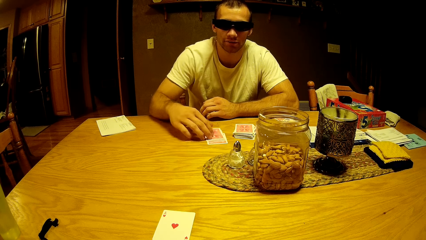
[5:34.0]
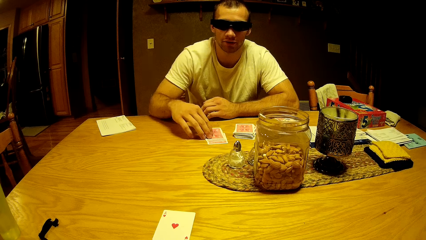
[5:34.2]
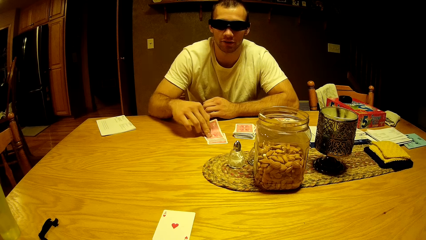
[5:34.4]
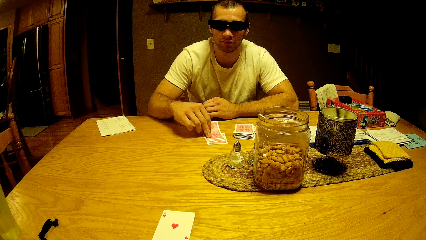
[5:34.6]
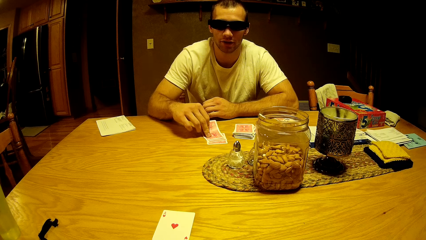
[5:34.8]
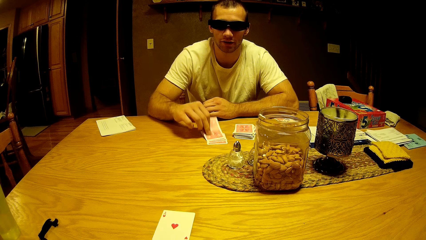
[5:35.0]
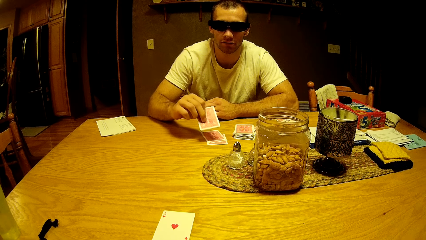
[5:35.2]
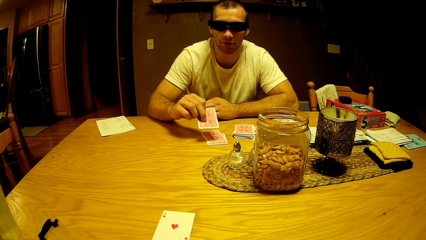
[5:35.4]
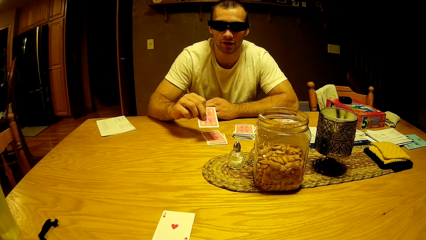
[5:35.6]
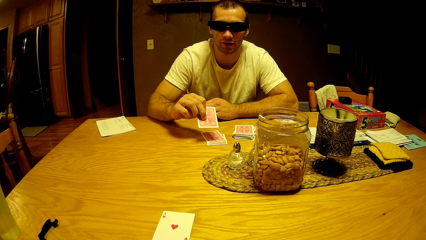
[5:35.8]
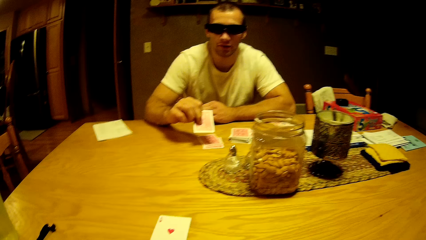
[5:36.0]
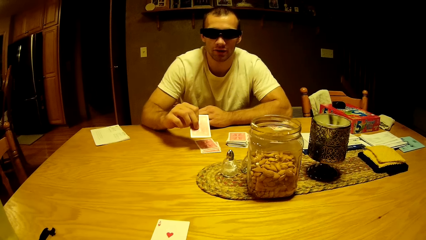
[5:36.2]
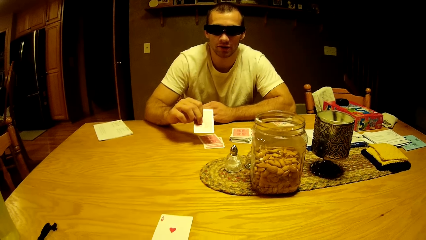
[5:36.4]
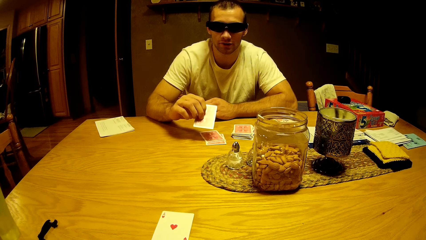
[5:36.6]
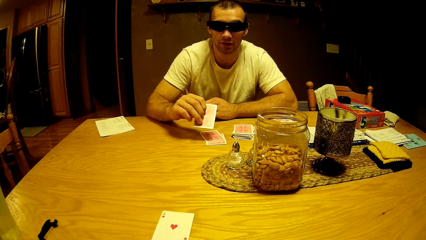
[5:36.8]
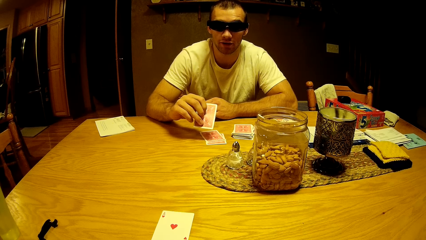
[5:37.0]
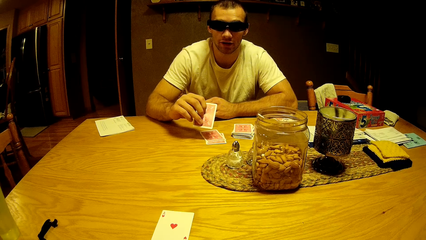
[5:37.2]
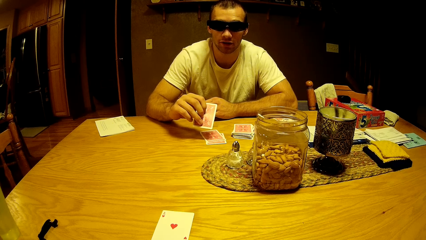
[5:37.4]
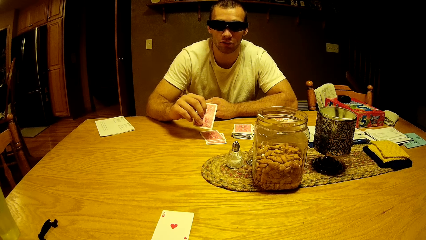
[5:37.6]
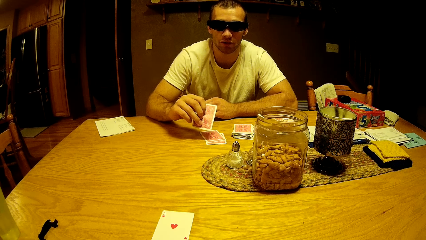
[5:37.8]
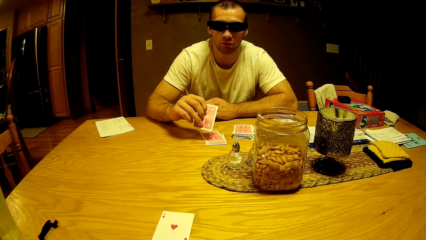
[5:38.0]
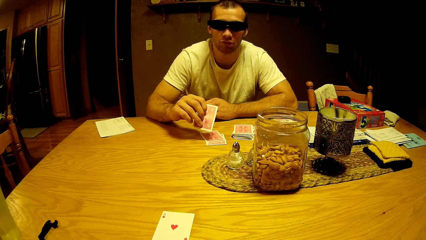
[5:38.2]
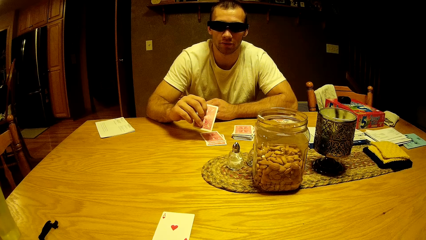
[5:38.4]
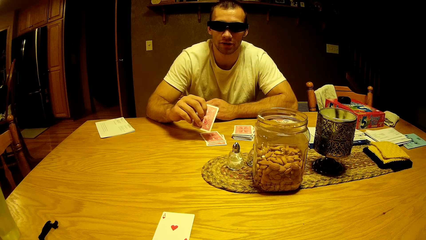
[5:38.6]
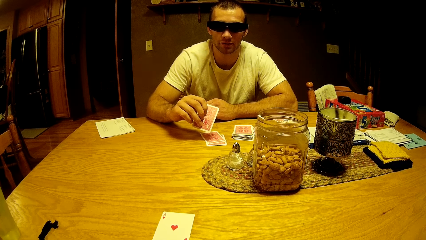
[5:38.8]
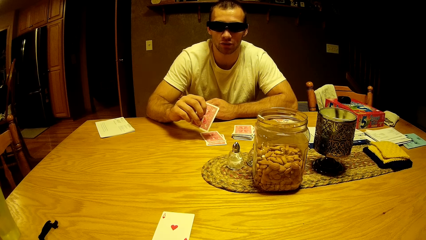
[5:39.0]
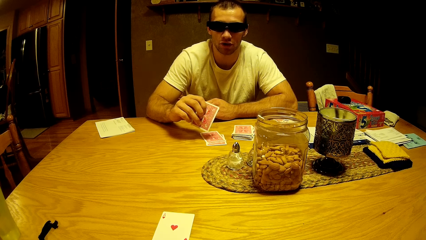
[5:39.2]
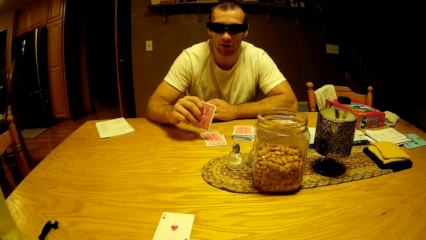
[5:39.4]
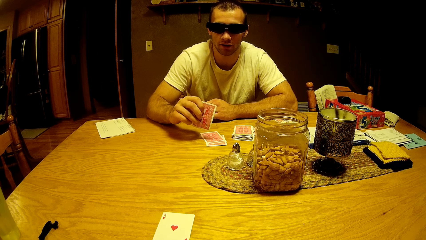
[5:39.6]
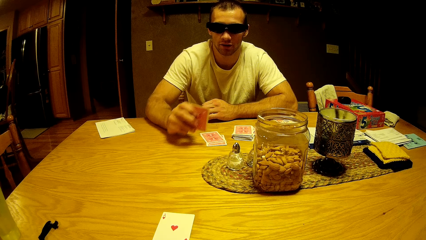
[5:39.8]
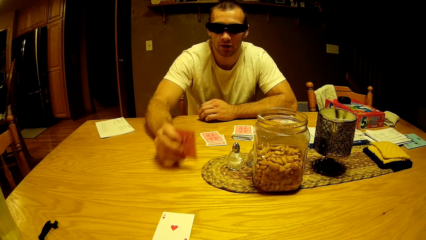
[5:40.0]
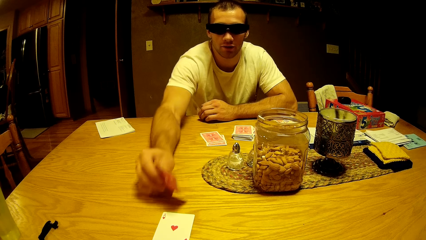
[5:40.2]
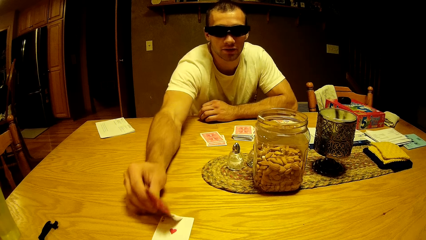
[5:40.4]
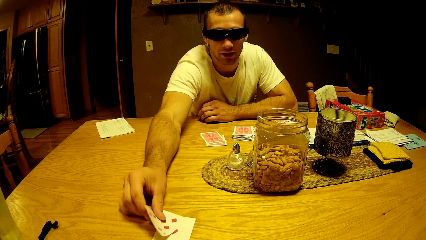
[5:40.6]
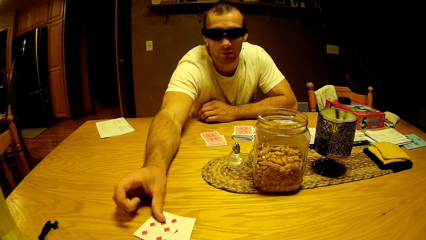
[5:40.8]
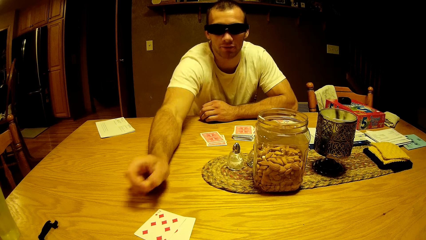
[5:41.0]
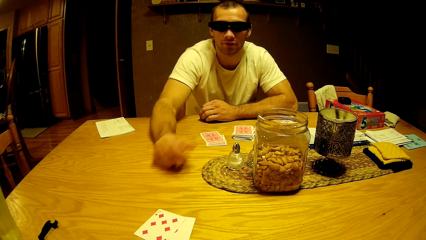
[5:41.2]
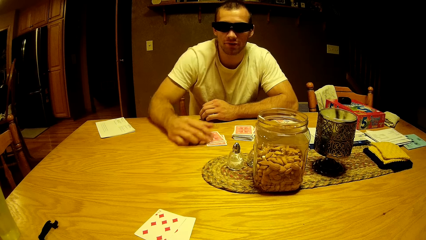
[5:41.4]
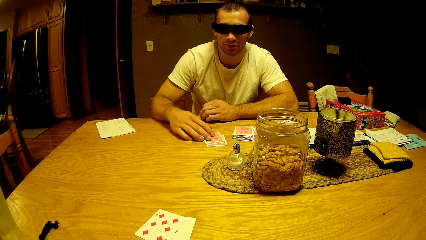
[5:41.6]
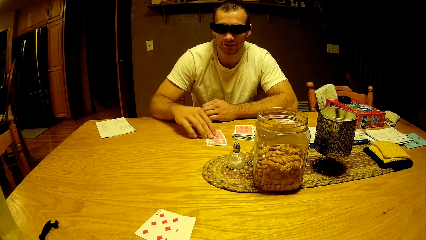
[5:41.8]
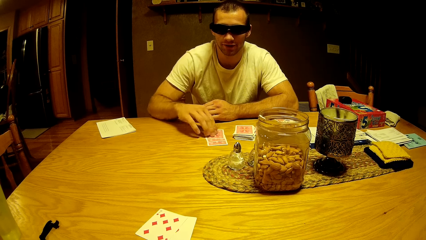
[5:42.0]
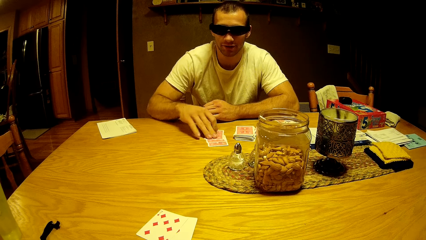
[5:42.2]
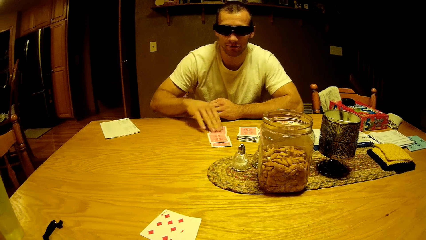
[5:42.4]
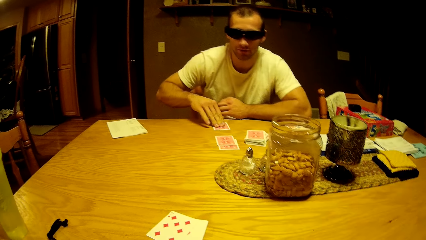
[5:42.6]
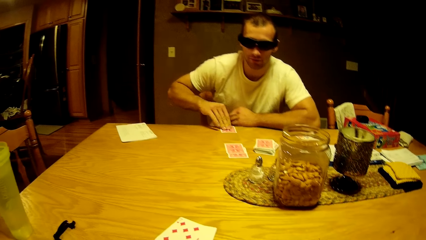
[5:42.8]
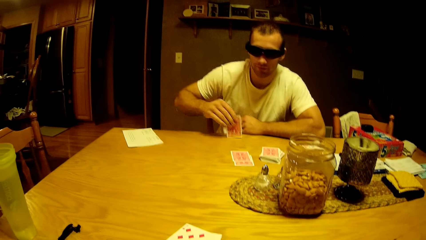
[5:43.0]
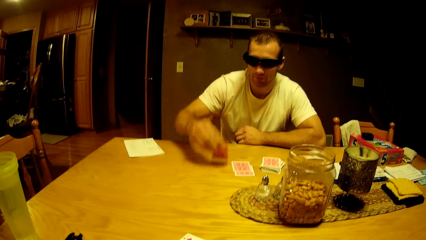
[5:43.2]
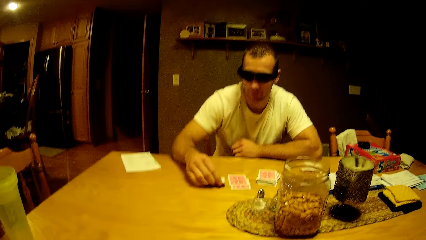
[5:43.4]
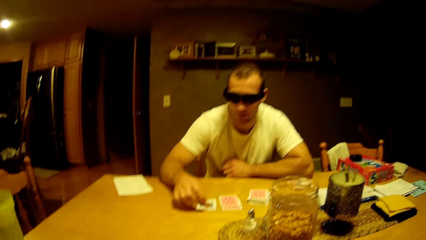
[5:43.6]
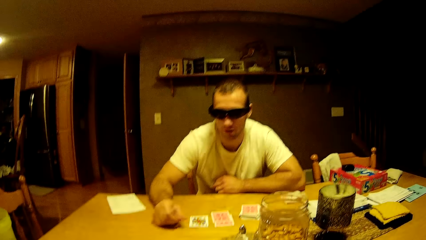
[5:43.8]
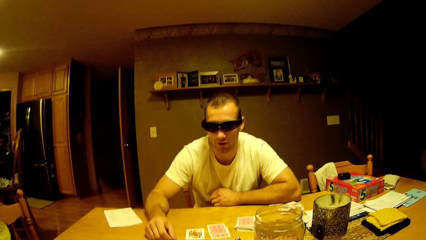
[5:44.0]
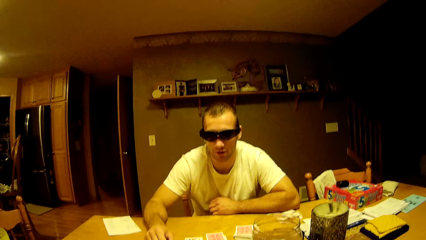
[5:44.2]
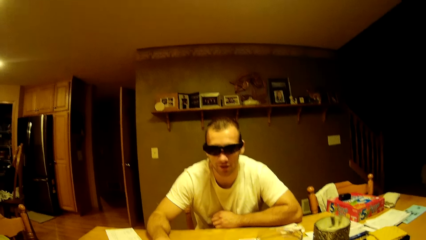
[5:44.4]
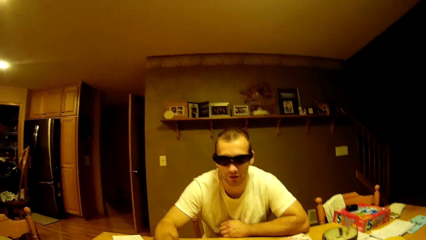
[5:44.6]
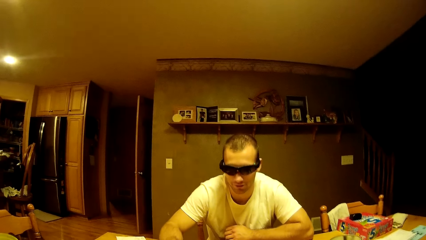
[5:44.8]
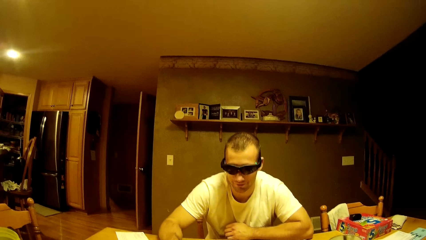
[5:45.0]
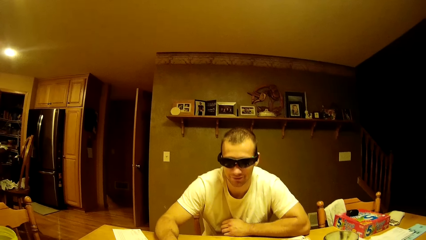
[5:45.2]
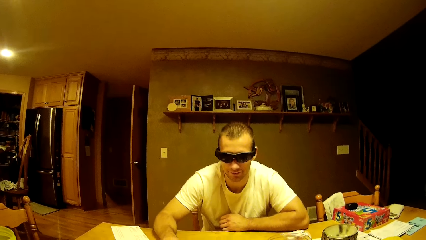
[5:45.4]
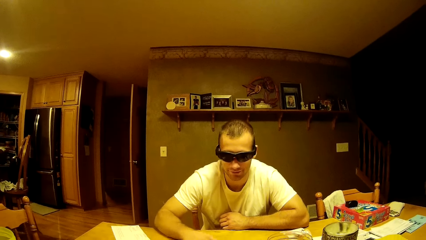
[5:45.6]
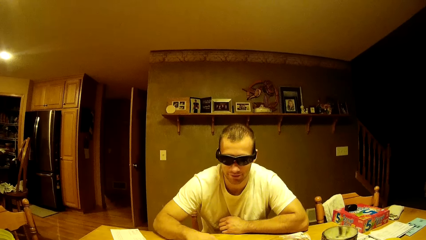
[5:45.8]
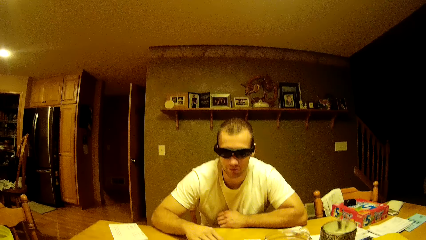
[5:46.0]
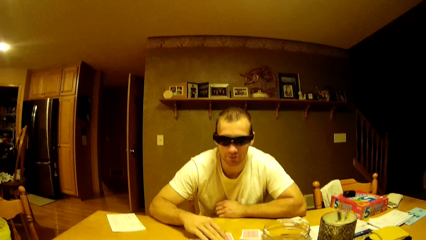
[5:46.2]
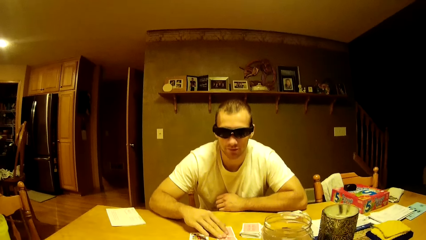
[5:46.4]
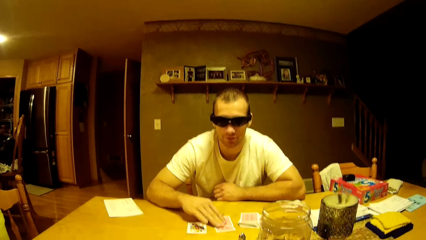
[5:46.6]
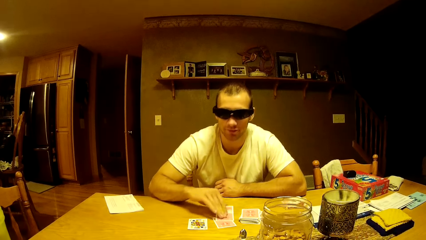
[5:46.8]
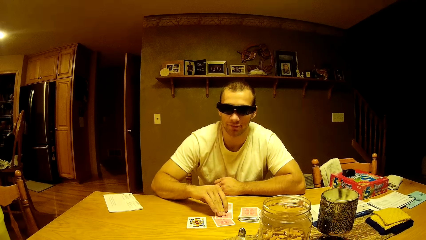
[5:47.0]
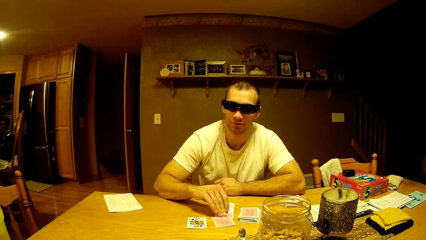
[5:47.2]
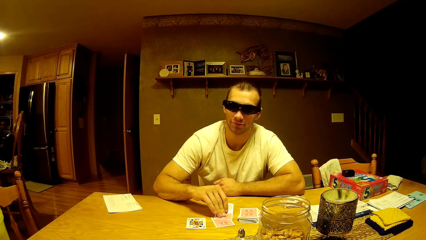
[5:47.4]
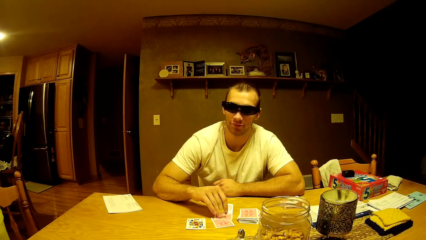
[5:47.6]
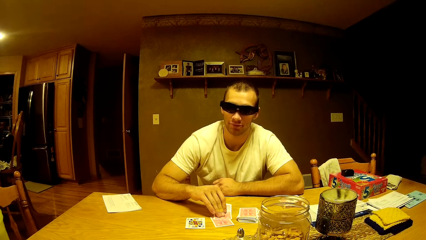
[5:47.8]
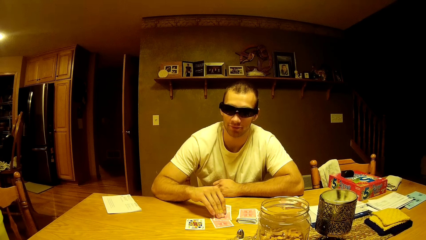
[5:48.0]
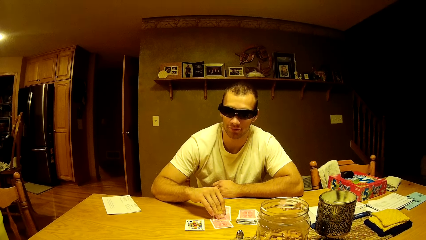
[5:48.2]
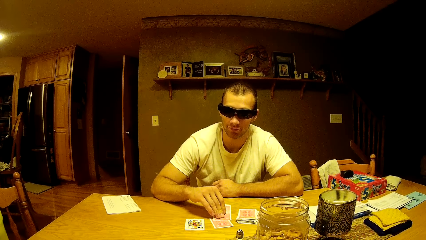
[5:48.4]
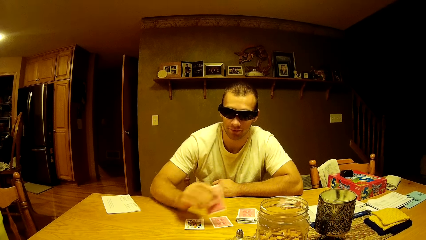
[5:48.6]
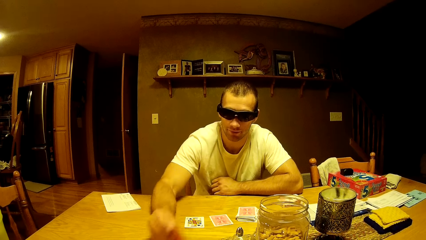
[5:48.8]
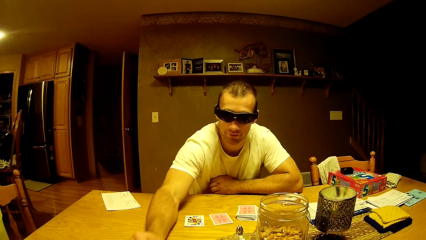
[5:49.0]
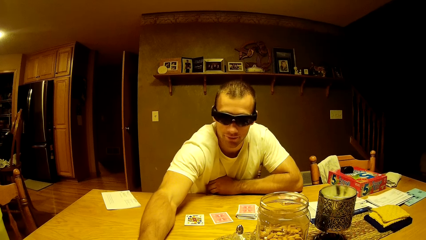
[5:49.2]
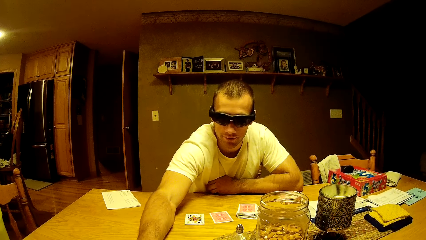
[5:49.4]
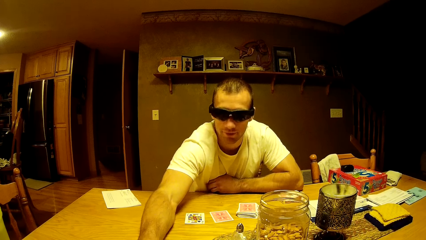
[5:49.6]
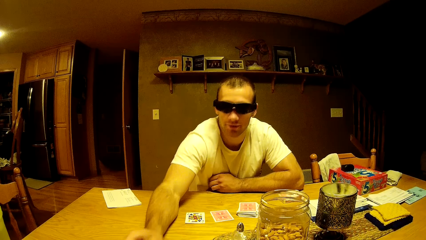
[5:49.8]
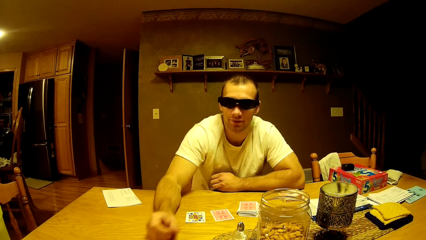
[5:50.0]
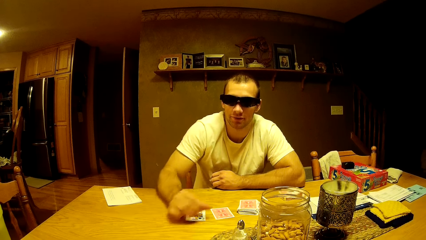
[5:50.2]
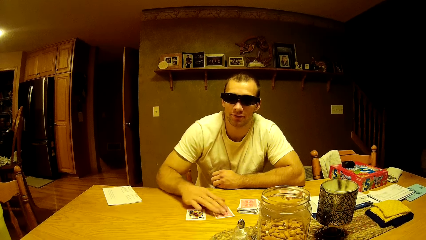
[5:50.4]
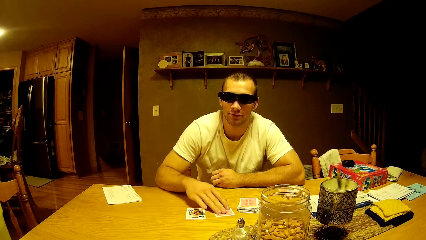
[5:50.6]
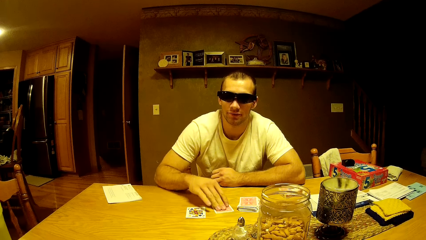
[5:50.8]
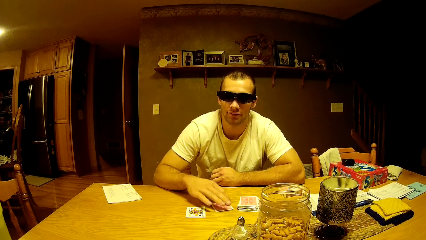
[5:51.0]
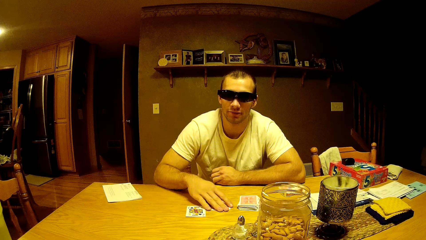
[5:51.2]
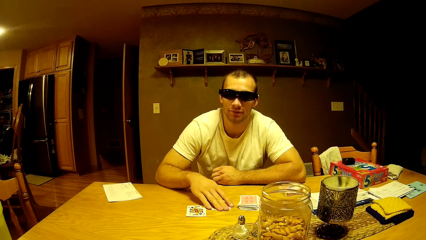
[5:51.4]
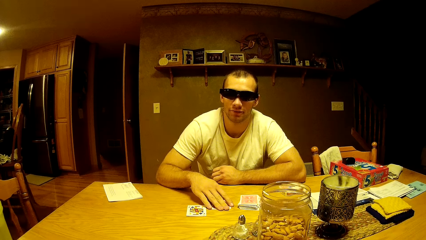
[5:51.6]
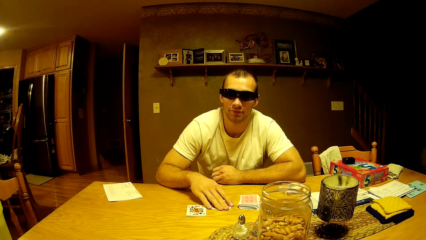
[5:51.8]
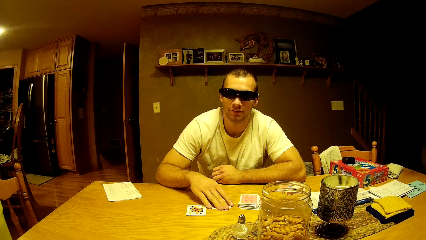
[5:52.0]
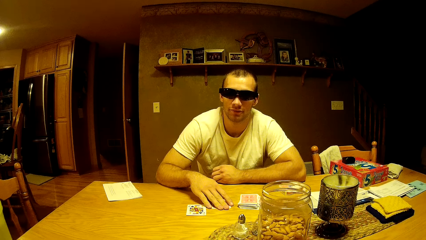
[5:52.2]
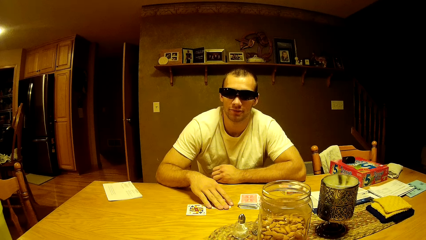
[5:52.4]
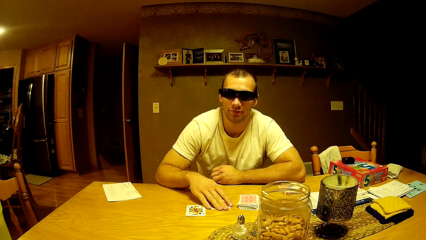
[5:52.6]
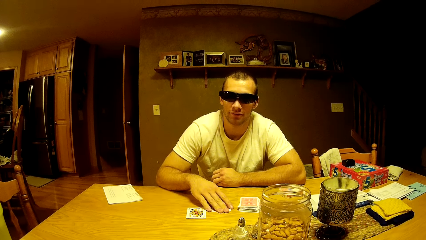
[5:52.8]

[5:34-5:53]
The camera wearer interacts with a man. The man picks a card from the table. The man holds the card. The man plays a card game. The man puts the card on the table. The man picks a card from the table. The man puts the card upside down on the table. The man picks a card from the table. The man puts the card upside down on the table. The man picks a card from the table.
